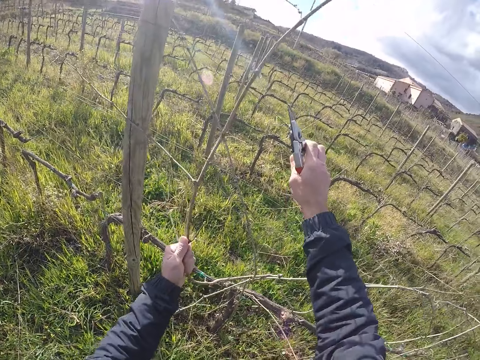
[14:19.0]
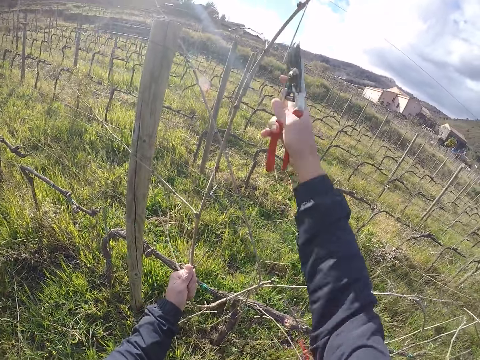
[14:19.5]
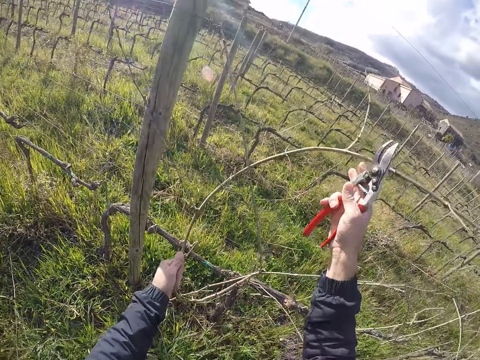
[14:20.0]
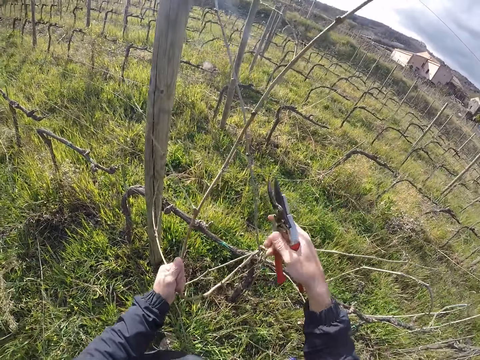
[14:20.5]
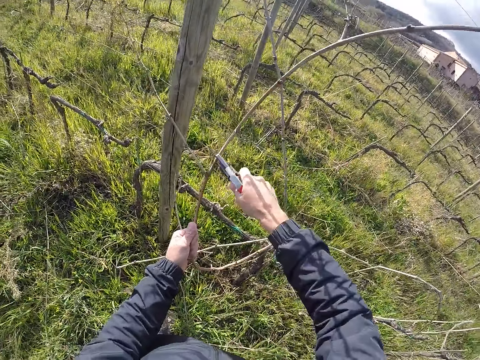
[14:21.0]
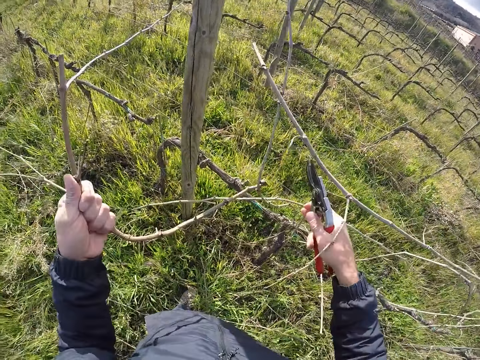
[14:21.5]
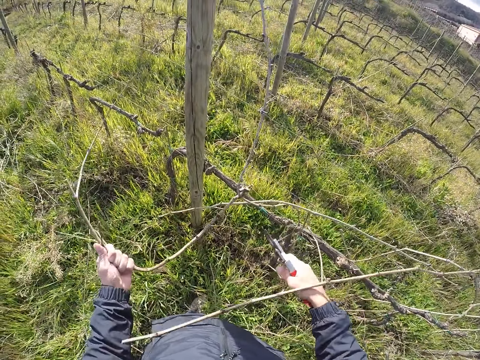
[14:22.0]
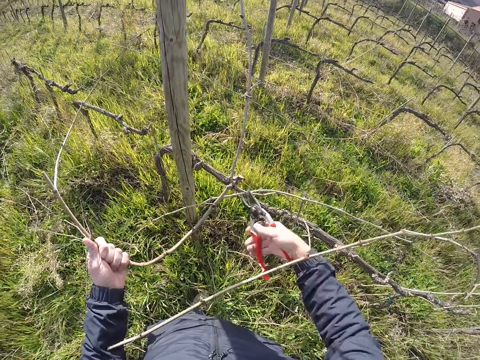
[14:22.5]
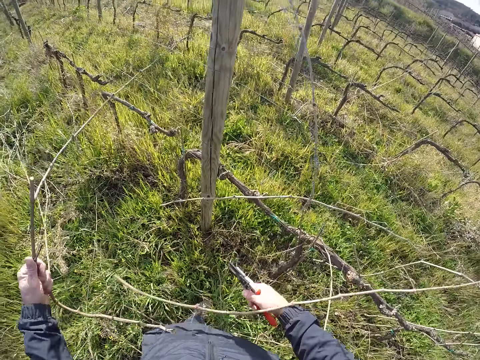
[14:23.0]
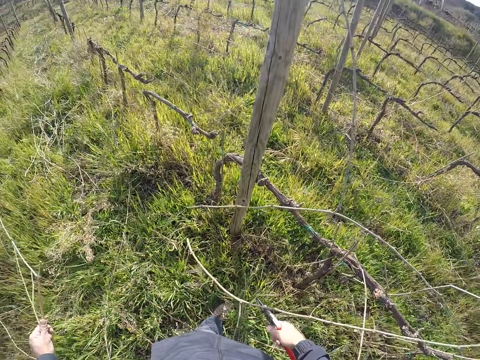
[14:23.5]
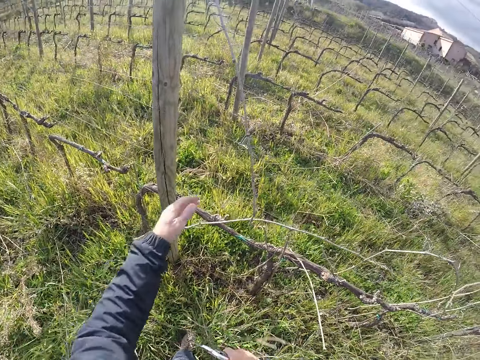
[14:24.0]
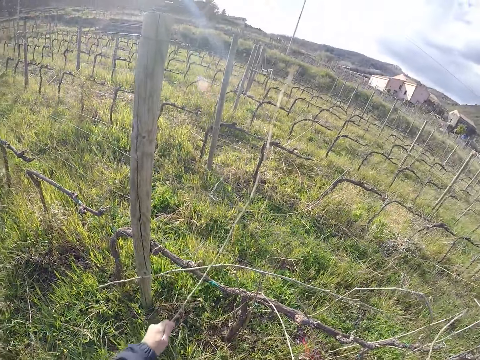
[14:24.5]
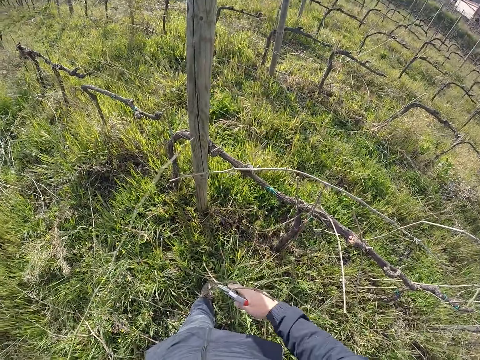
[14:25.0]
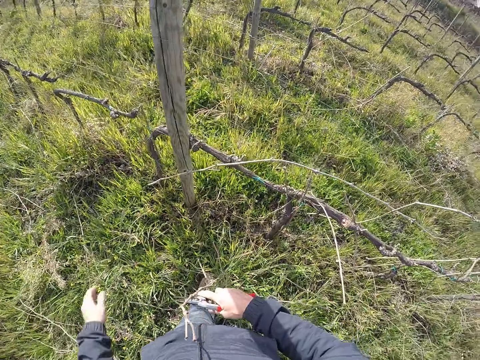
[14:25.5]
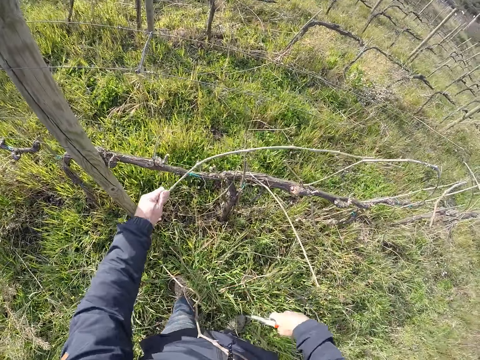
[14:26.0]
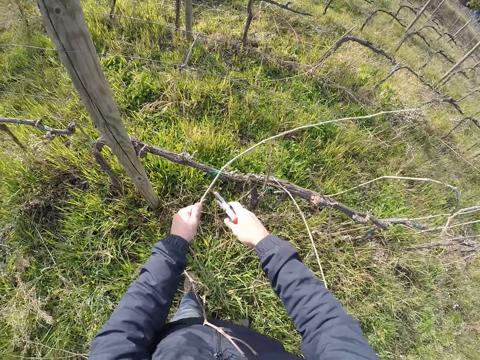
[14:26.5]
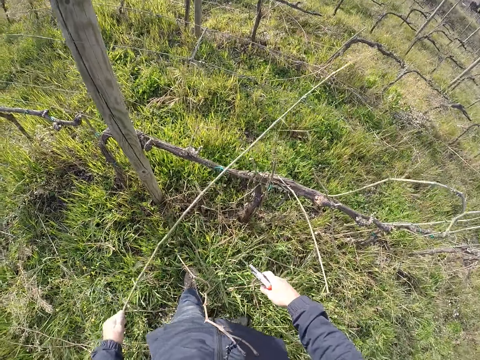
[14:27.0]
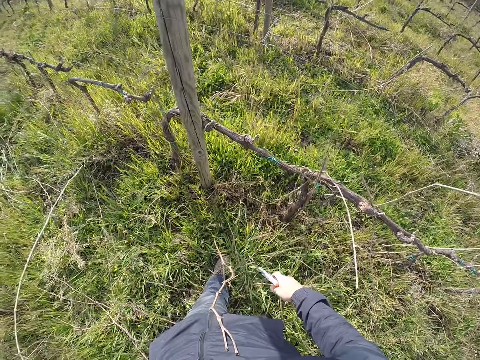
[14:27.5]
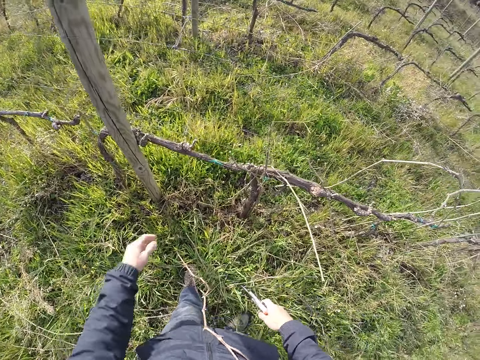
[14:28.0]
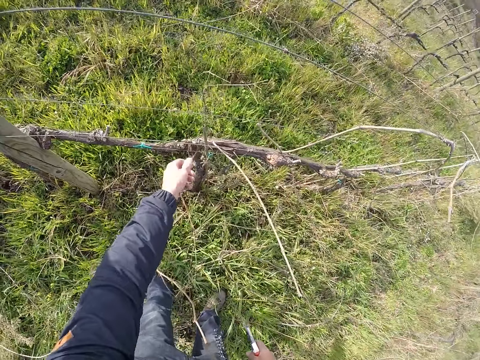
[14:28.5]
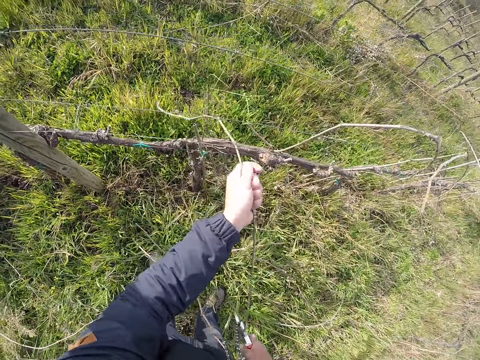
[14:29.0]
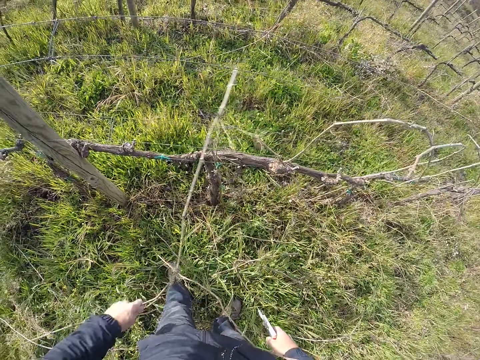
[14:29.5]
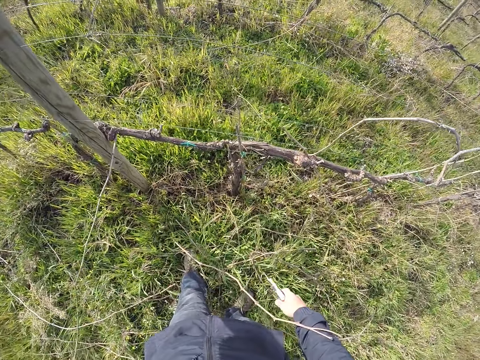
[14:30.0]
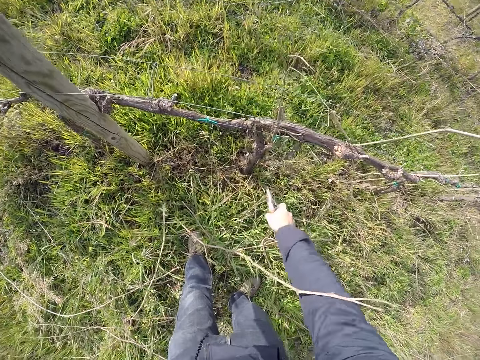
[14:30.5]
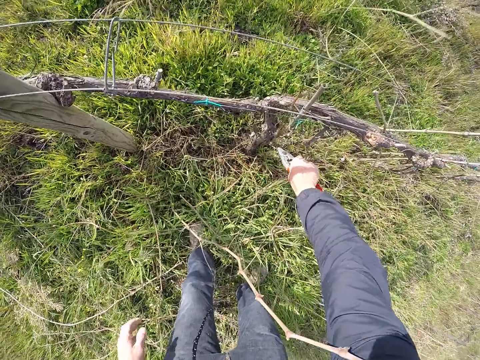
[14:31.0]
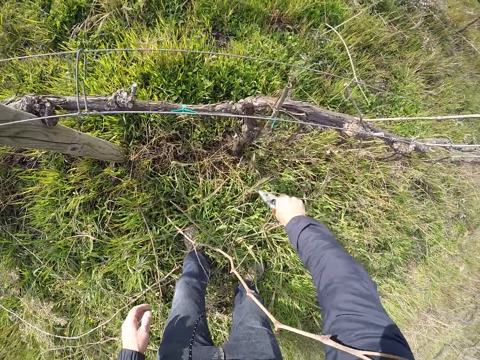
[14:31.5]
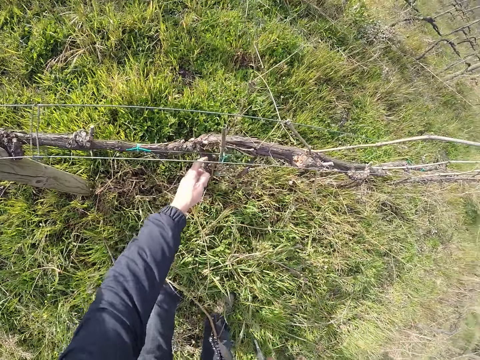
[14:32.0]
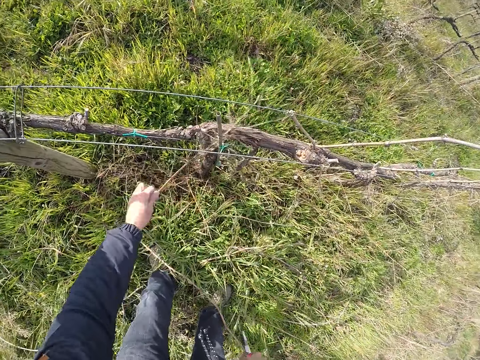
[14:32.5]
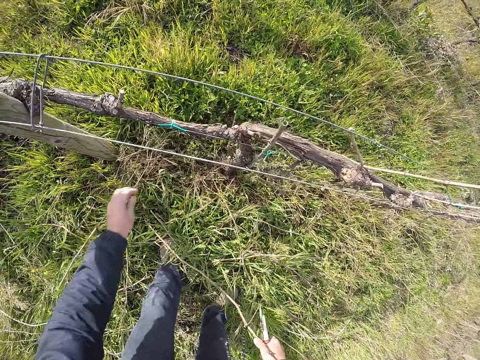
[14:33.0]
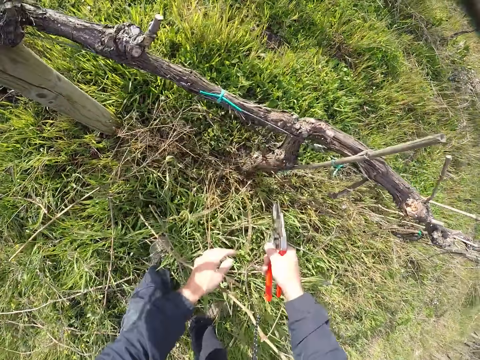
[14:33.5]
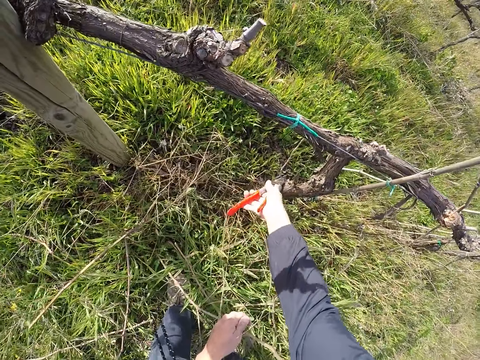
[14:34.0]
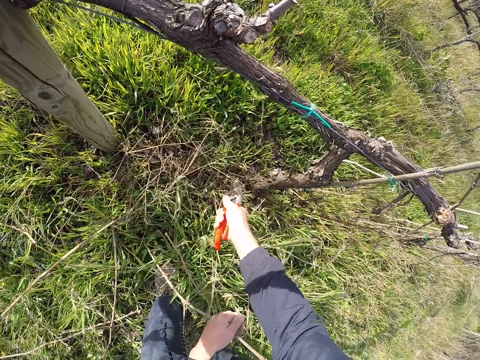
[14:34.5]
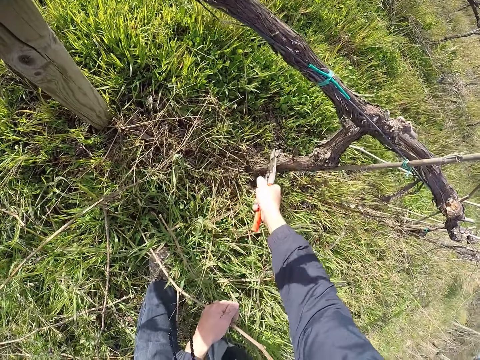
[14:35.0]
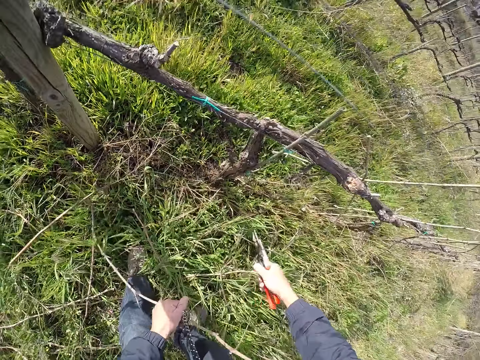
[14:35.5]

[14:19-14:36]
The camera wearer pulls a barbed wire with his right hand. He pulls the branch in his left hand from the barbed wire fence with his right hand. He cuts the branch in his left hand with the pruner in his right hand. He does it again. He drops the branch on the ground with his left hand. He pulls a branch from the barbed wire fence with his left hand. He drops the branch on the ground with his left hand. He pulls a branch from the barbed wire fence with his left hand. He drops the branch on the ground with his left hand. He pulls a branch from the barbed wire fence with his left hand. He drops the branch on the ground with his left hand. He cuts a branch on the ground with the pruner in his right hand. He pulls a branch from the barbed wire fence with his left hand. He drops the branch on the ground with his left hand. He moves a branch on the ground with his left hand. He cuts a branch on the ground with the pruner in his right hand.

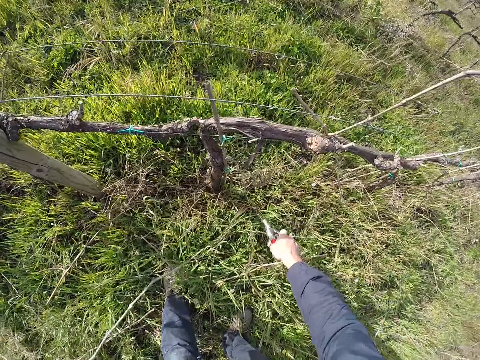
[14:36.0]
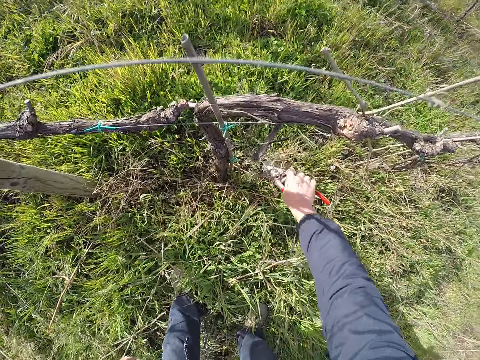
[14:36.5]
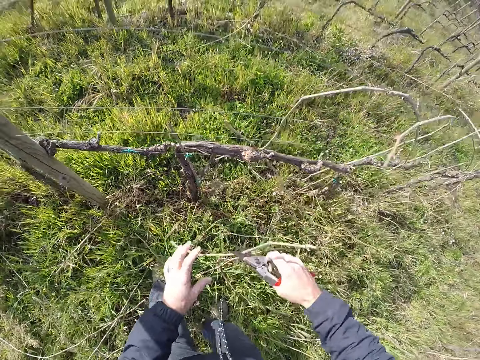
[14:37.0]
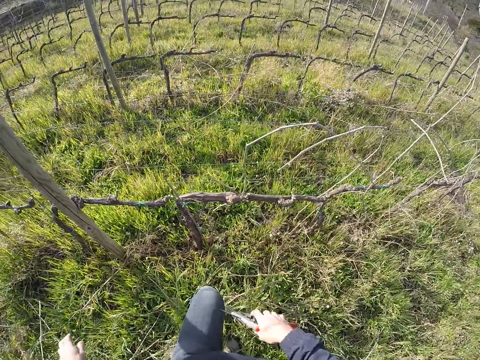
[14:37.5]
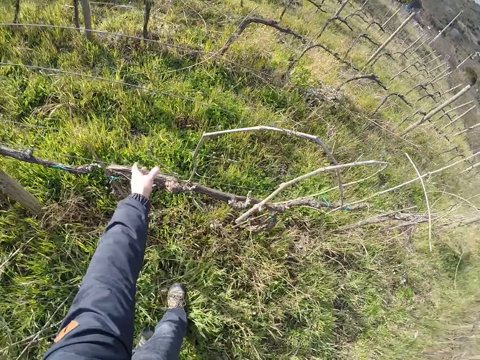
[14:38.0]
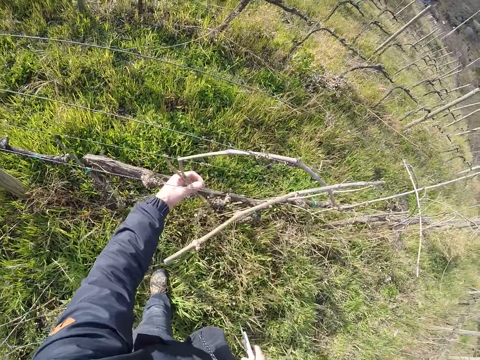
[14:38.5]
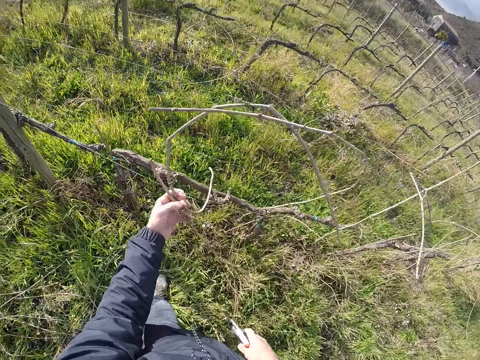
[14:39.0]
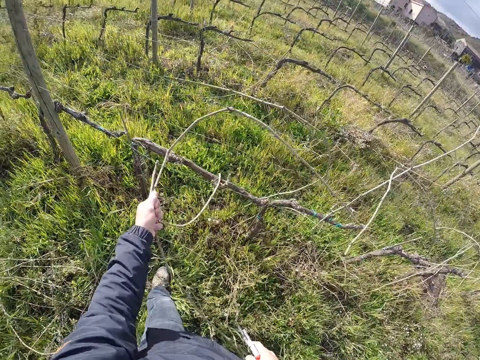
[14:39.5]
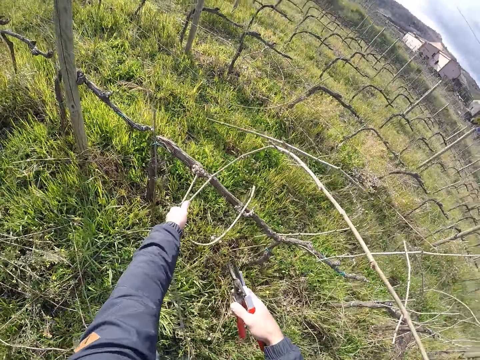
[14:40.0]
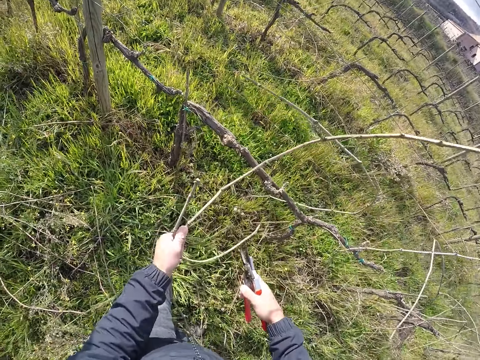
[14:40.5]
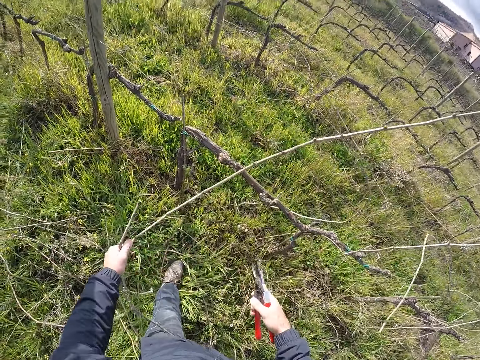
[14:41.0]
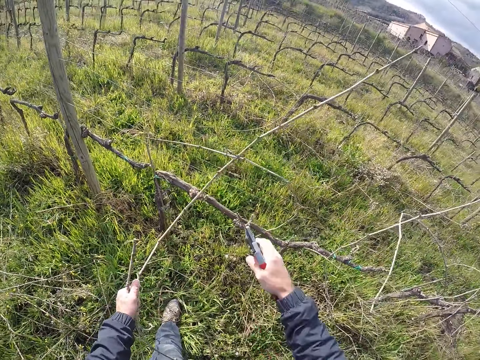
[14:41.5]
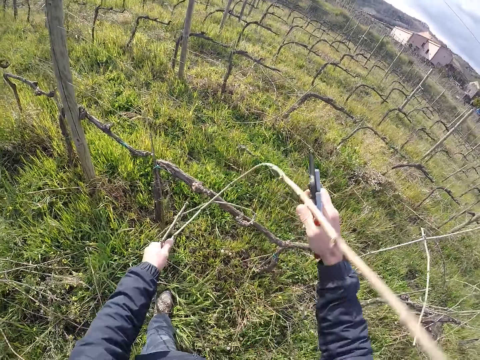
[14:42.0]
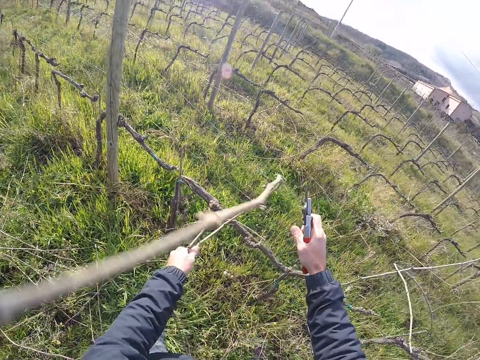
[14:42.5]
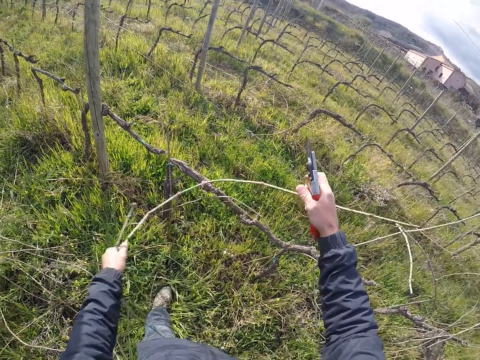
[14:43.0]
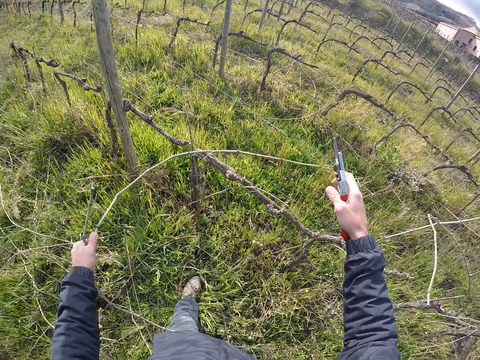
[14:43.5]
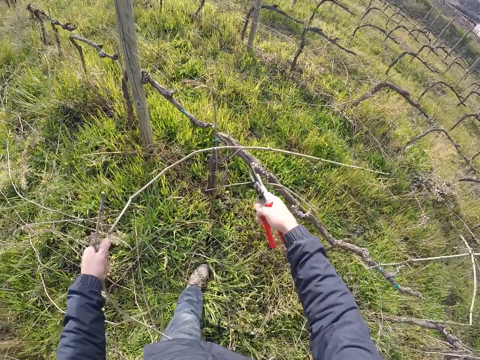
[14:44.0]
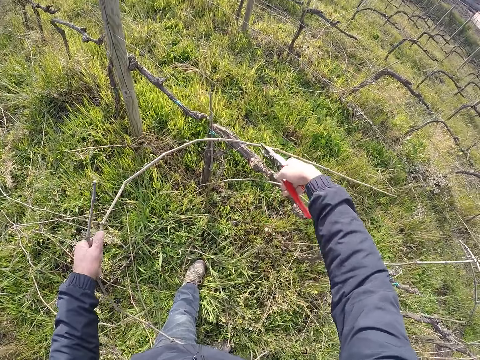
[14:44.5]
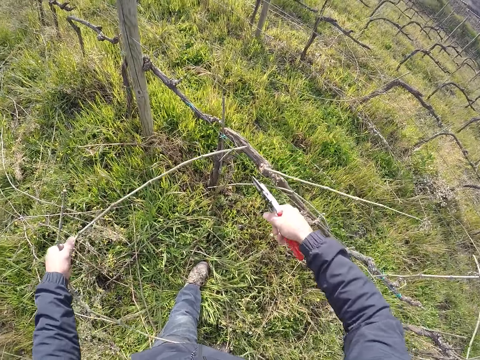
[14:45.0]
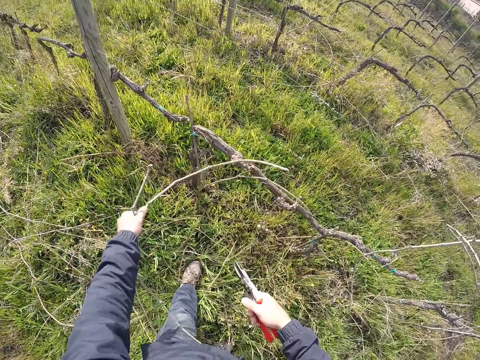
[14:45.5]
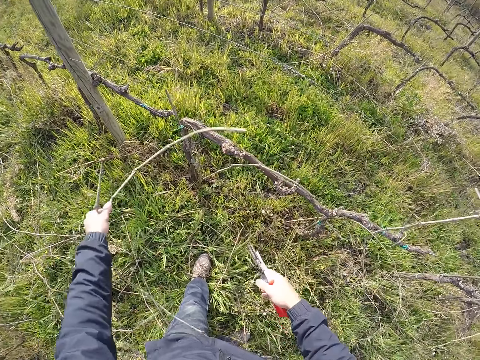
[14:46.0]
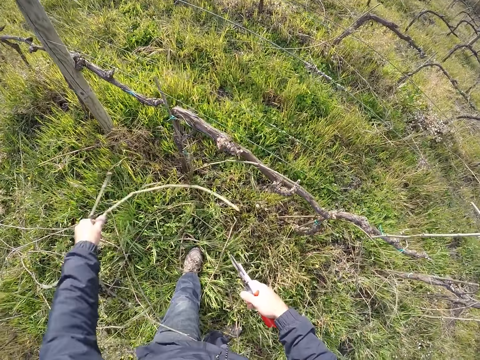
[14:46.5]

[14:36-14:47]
The camera wearer picks a branch from the ground with the pruner in his right hand. He removes the branch from the pruner in his right hand with his left hand. He drops the branch on the ground with his left hand. He pulls branches from the barbed wire fence with his left hand. He cuts branches with scissors. He pulls a barbed wire with his right hand. He cuts a branch in his left hand with the pruner in his right hand.
